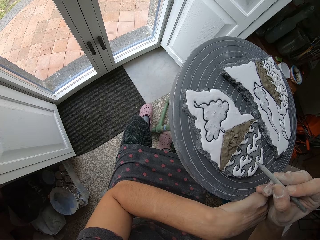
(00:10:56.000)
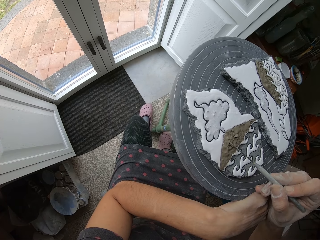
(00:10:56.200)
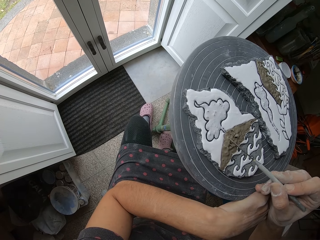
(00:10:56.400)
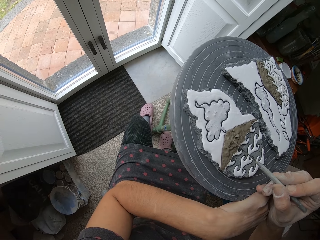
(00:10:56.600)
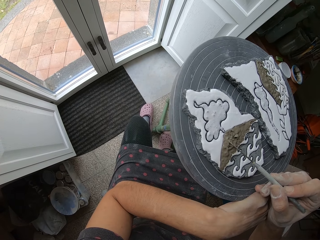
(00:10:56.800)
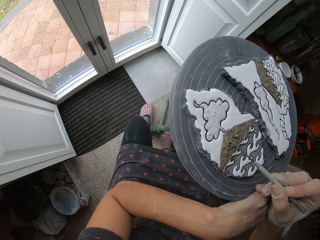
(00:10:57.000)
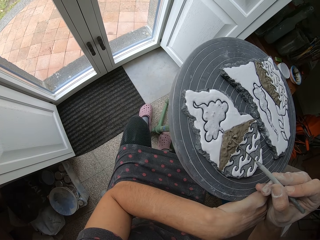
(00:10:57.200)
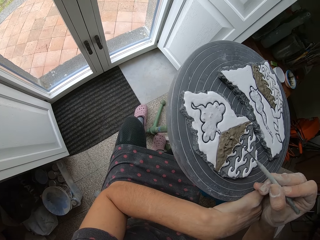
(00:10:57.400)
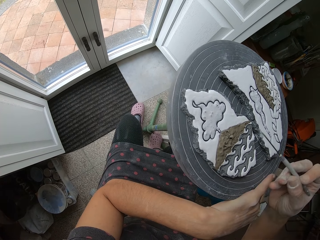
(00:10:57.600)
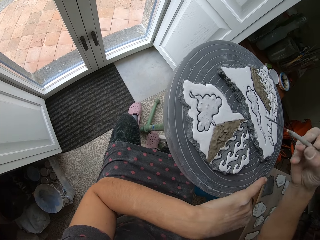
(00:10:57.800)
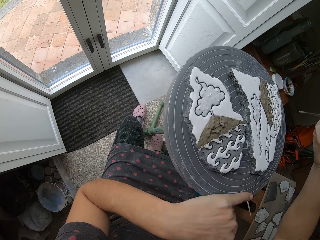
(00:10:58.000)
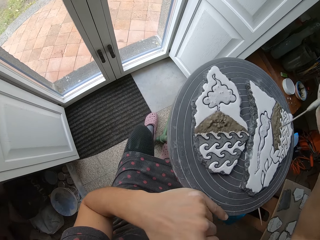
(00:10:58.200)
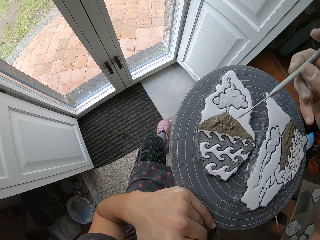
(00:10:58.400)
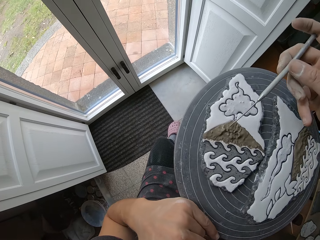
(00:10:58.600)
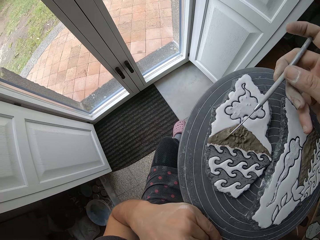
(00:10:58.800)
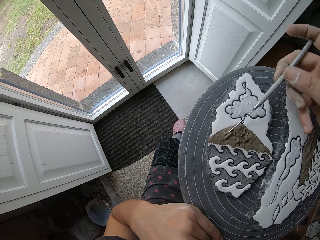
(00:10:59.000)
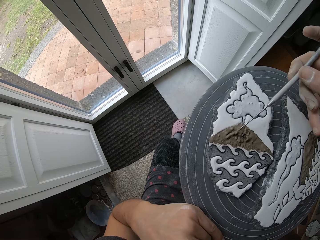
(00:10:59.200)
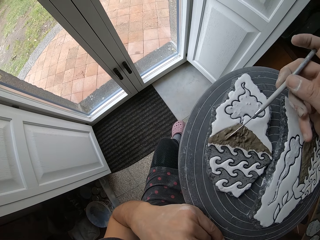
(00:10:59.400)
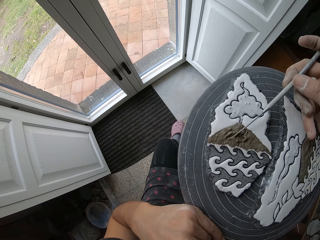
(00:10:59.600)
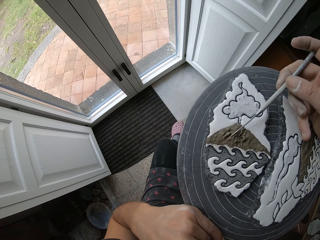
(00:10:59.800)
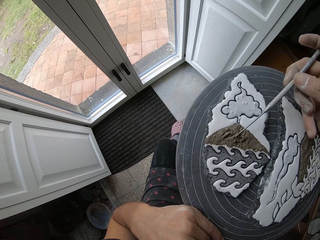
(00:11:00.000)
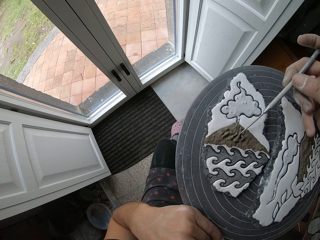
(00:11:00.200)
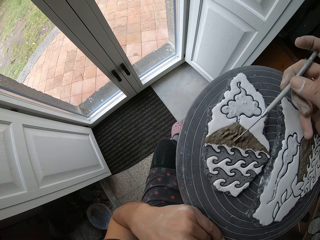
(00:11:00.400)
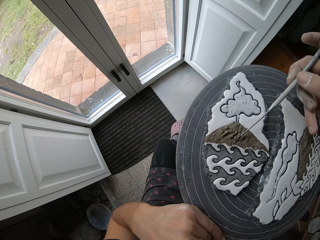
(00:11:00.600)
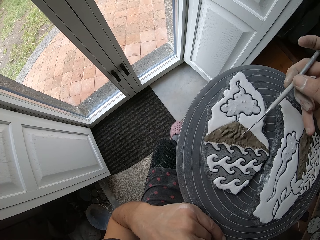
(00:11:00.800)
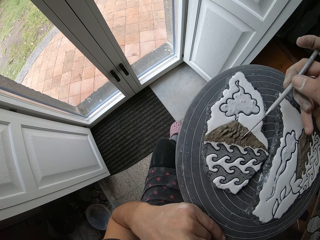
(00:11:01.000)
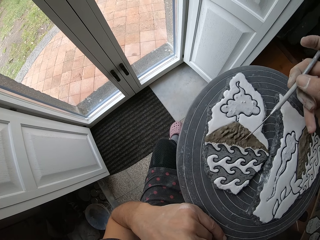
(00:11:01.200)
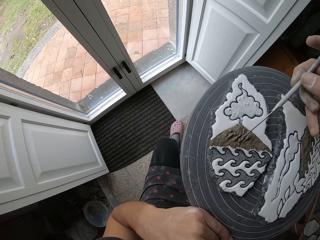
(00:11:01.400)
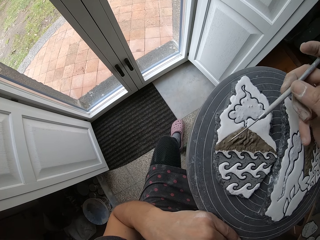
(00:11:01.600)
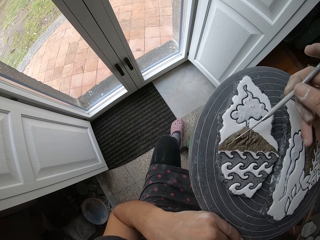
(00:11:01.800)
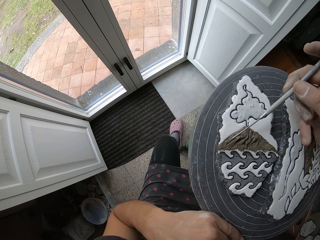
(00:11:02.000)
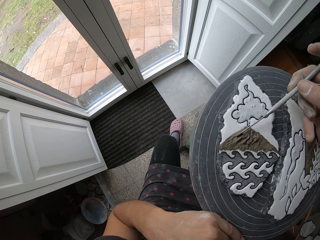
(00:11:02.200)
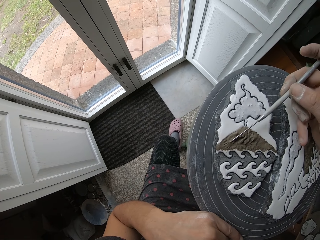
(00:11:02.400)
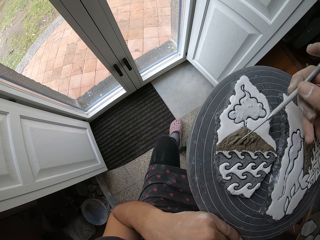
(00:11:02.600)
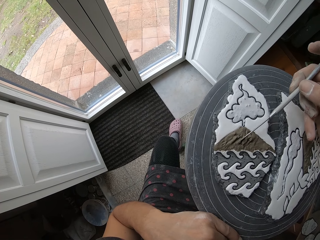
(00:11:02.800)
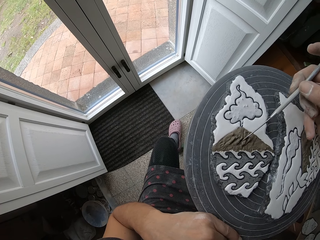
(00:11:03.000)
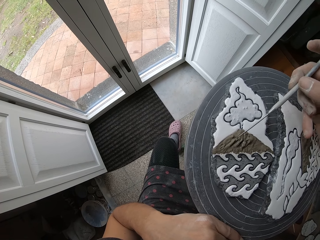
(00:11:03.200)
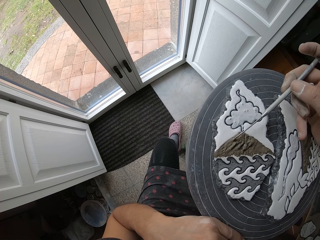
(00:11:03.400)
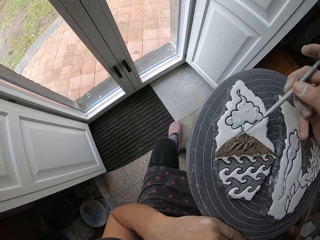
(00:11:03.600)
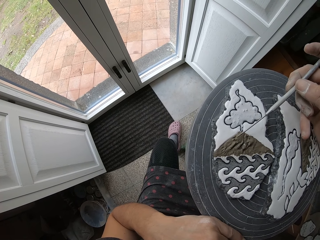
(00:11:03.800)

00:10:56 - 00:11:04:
The camera wearer rotates the table. He applies the paint in the art with his right hand.

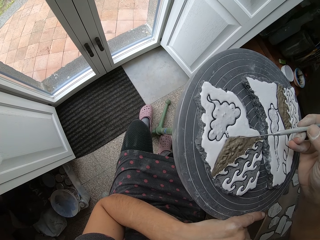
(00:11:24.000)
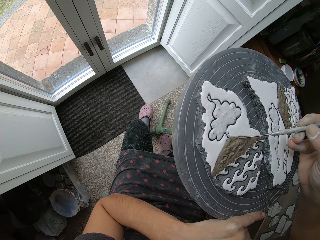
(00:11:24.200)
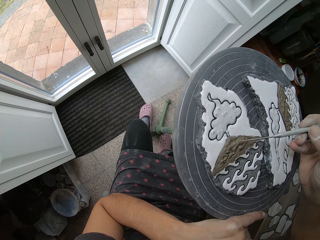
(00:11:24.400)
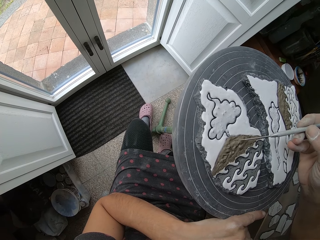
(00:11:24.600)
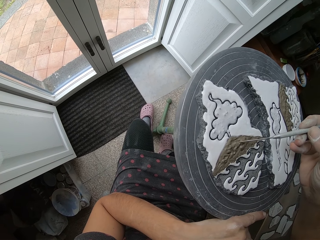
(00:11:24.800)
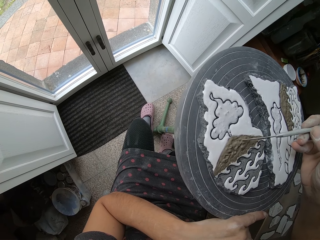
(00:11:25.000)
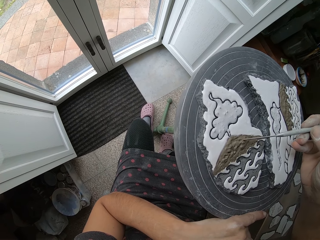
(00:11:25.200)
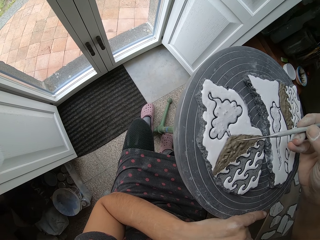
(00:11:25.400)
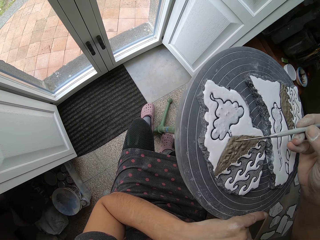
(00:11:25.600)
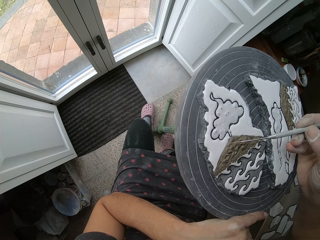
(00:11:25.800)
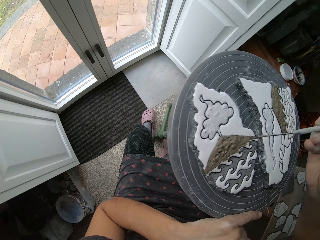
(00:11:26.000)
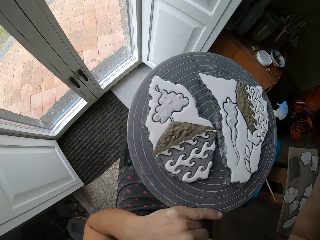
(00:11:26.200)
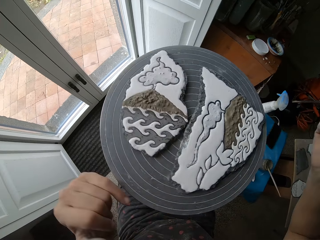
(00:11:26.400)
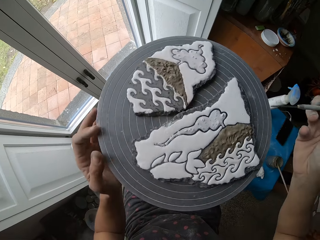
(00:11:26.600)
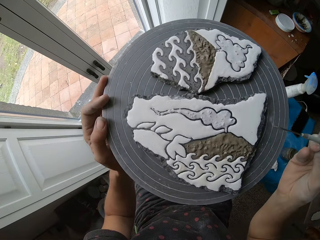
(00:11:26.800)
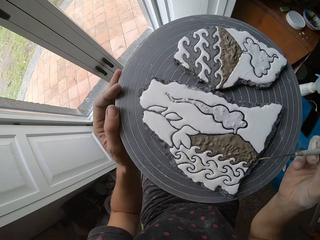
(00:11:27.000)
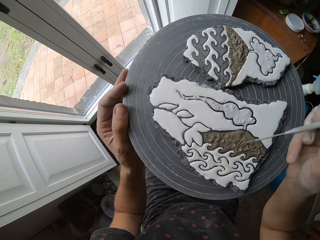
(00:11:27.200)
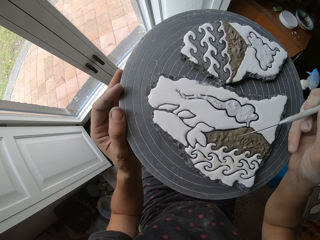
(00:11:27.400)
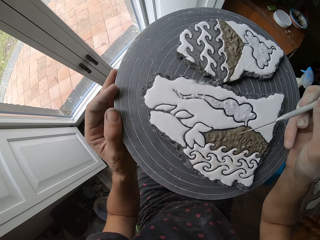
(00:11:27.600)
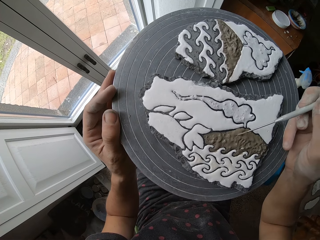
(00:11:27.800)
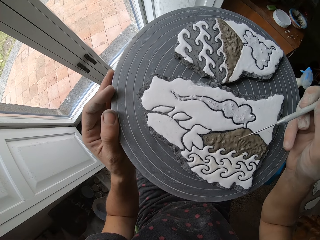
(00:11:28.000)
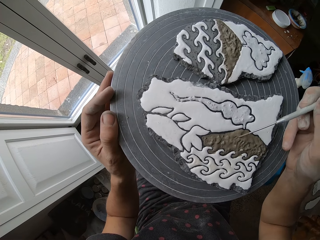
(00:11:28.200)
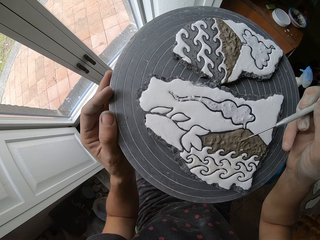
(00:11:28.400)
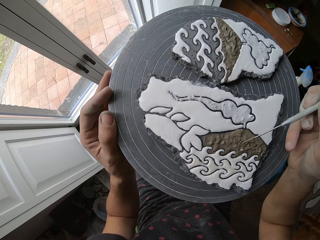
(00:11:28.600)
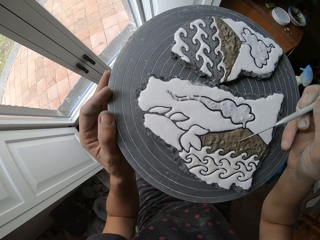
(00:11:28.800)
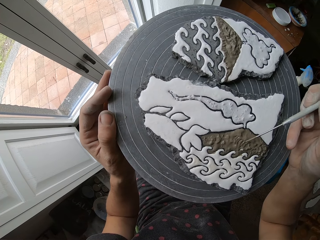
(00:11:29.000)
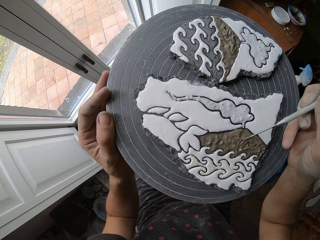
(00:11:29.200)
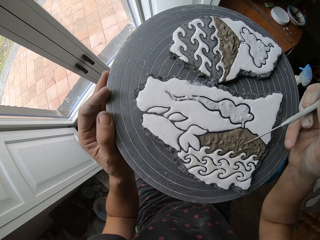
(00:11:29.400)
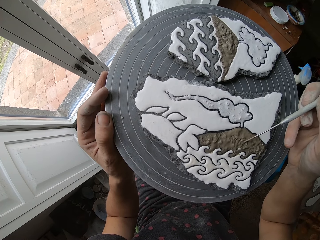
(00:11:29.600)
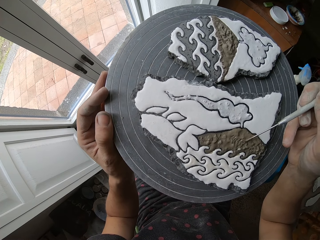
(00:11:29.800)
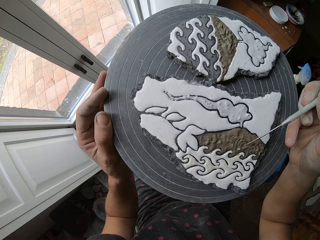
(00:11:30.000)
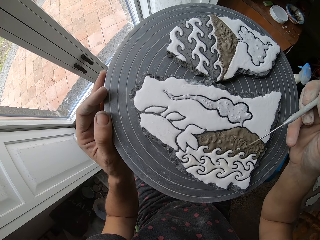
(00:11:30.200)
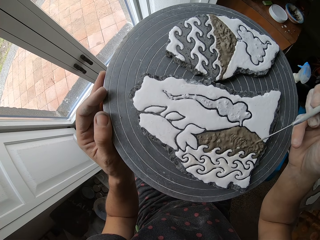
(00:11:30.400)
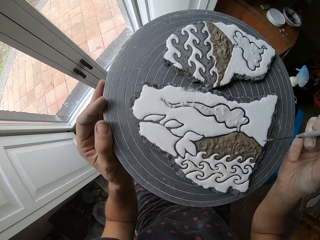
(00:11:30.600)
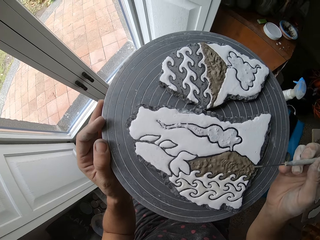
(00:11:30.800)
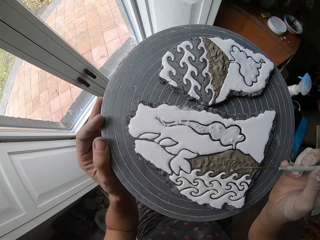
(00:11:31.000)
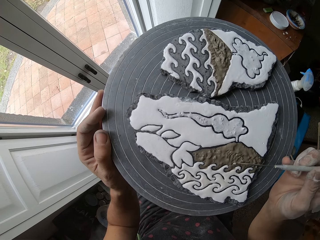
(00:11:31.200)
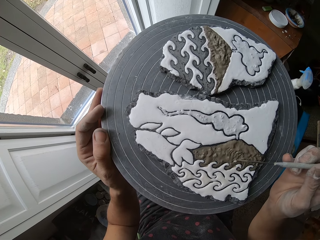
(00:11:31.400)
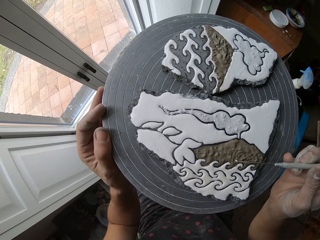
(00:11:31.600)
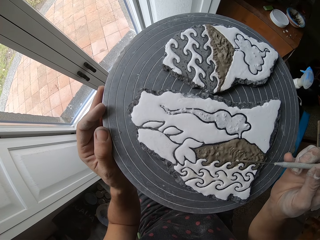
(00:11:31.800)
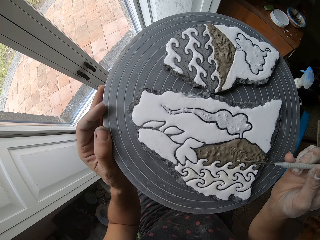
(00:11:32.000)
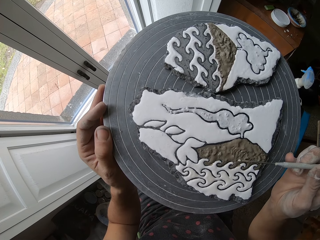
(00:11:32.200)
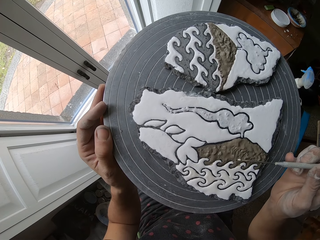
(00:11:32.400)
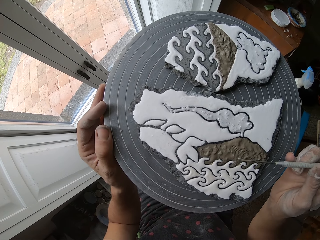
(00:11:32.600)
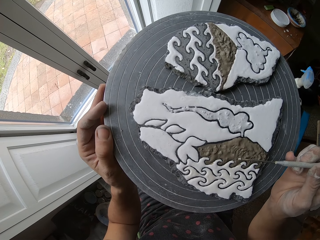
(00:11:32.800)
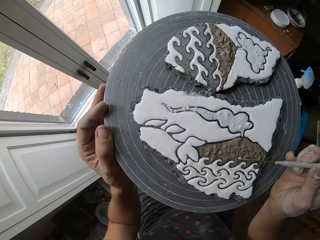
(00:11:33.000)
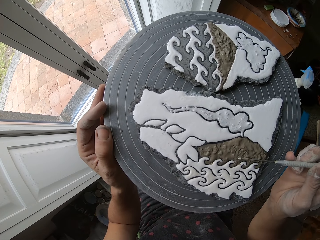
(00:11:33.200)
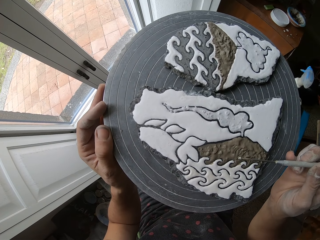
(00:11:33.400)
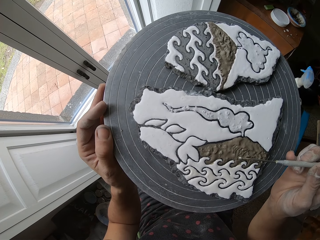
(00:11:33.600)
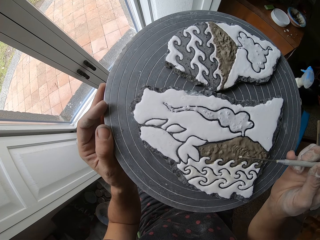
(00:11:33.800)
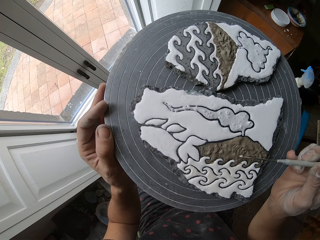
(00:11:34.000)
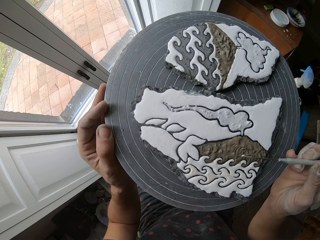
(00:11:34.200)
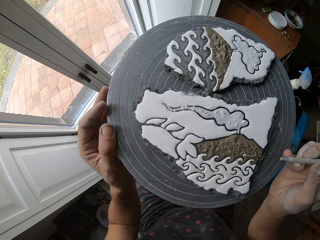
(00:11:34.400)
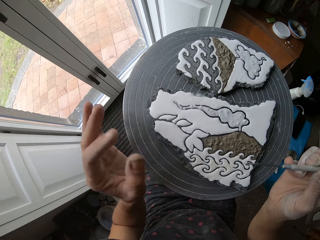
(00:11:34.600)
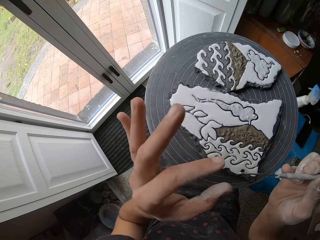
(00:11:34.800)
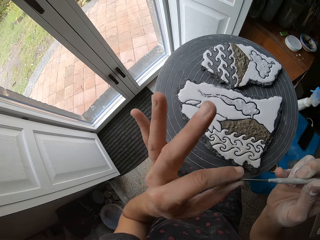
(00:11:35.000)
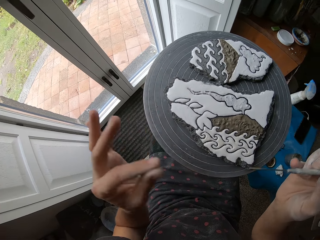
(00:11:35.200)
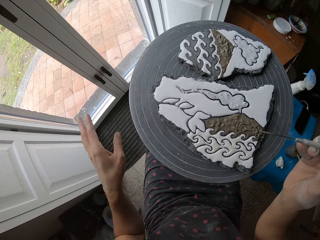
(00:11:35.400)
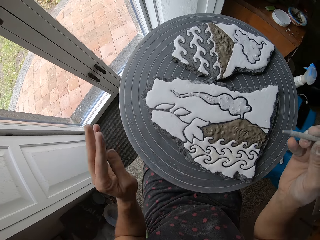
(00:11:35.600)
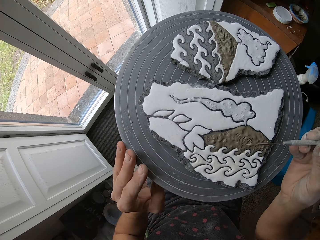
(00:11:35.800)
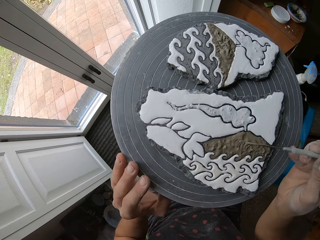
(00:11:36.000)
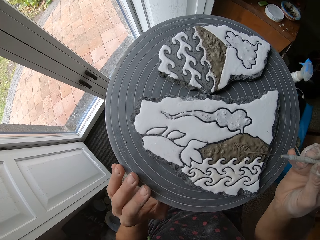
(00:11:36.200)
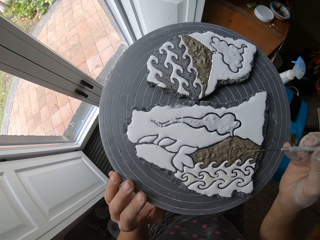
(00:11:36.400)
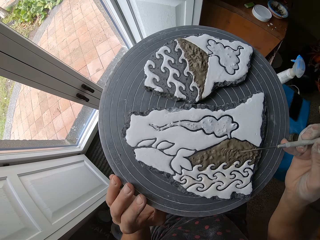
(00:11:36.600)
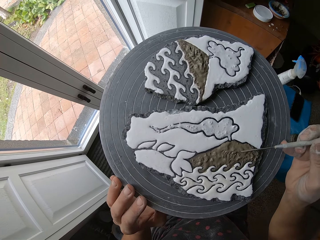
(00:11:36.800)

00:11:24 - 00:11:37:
The camera wearer spins the carving stand. He applies the paint in the art with his right hand. He models the carving. He removes something. He picks something using his left hand. He throws away something. He models the carving.
